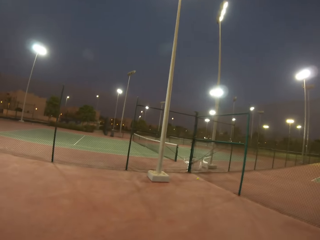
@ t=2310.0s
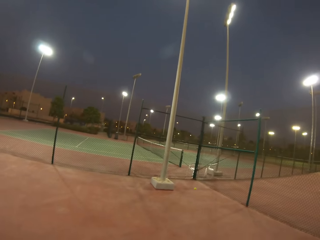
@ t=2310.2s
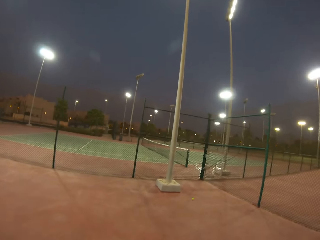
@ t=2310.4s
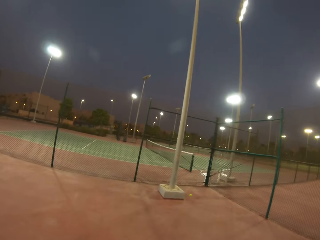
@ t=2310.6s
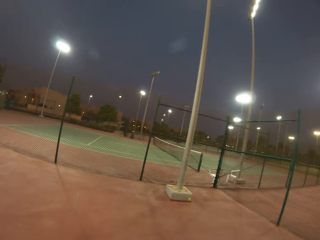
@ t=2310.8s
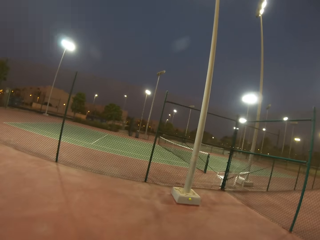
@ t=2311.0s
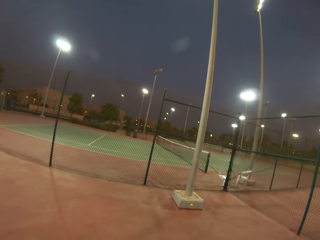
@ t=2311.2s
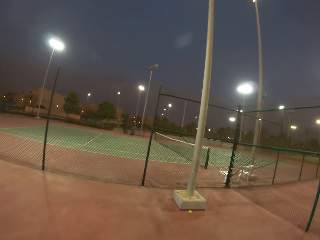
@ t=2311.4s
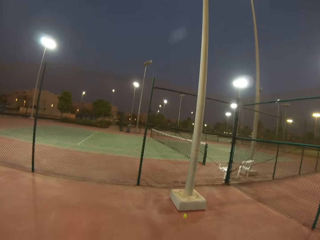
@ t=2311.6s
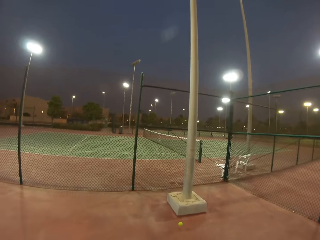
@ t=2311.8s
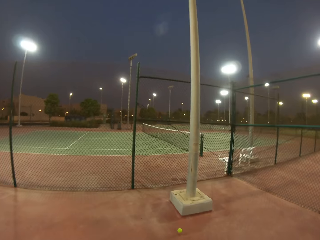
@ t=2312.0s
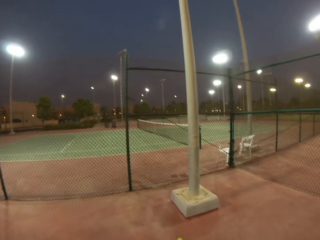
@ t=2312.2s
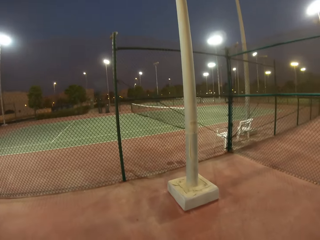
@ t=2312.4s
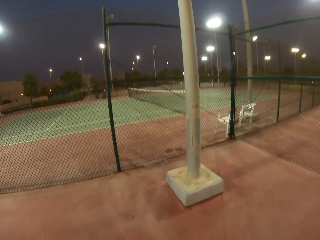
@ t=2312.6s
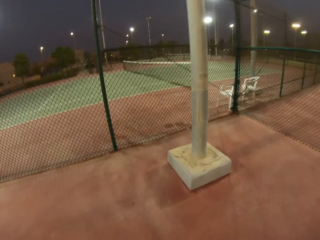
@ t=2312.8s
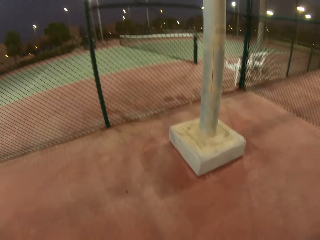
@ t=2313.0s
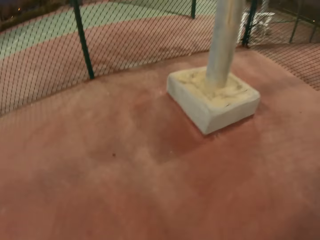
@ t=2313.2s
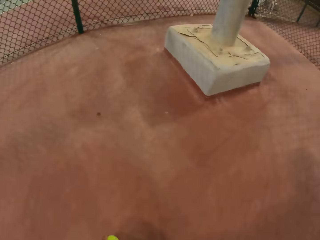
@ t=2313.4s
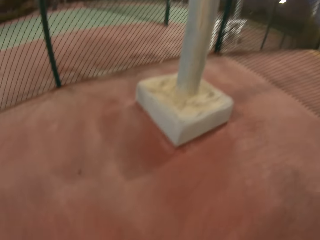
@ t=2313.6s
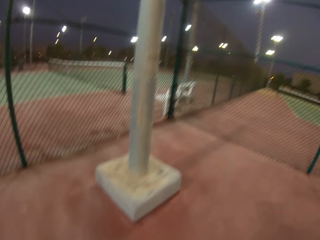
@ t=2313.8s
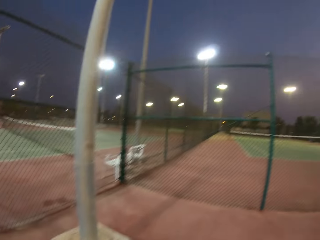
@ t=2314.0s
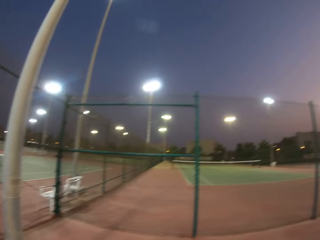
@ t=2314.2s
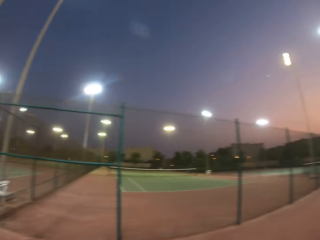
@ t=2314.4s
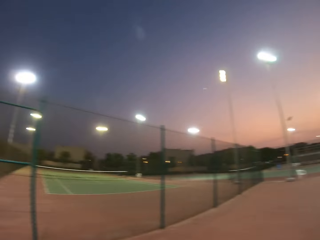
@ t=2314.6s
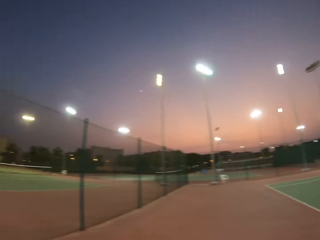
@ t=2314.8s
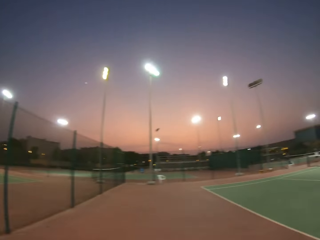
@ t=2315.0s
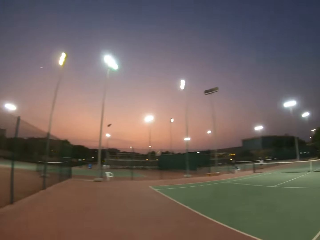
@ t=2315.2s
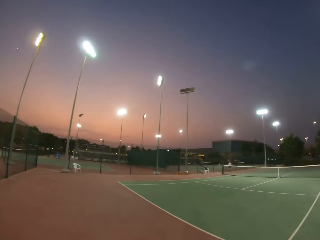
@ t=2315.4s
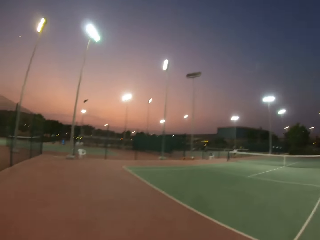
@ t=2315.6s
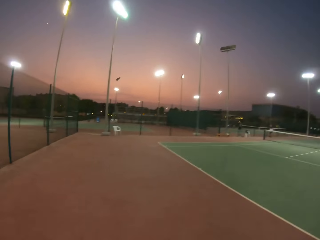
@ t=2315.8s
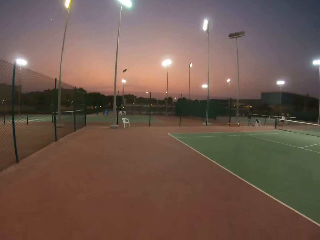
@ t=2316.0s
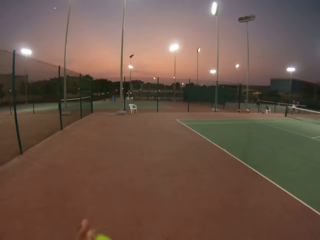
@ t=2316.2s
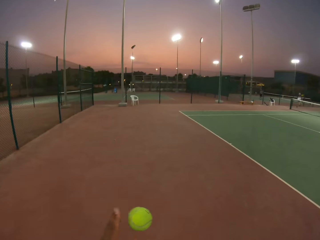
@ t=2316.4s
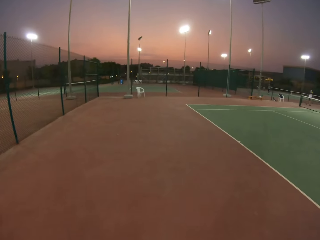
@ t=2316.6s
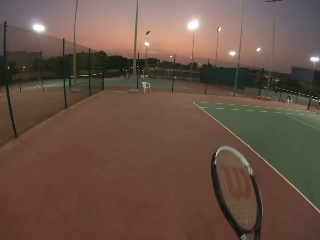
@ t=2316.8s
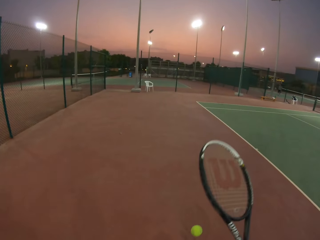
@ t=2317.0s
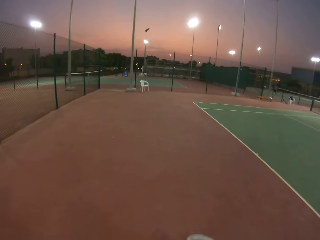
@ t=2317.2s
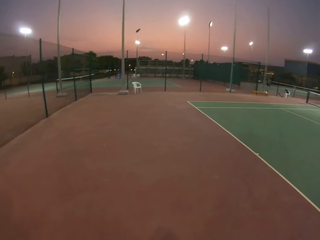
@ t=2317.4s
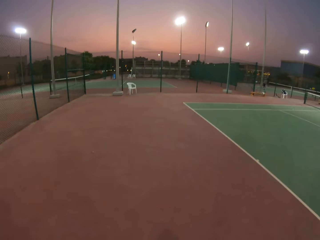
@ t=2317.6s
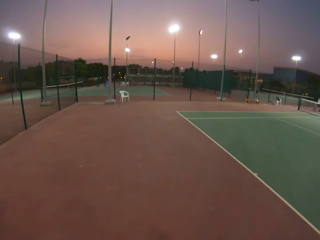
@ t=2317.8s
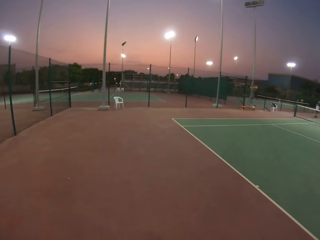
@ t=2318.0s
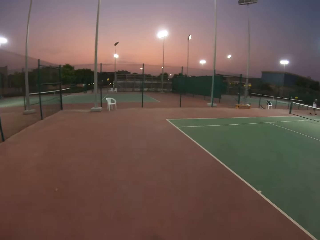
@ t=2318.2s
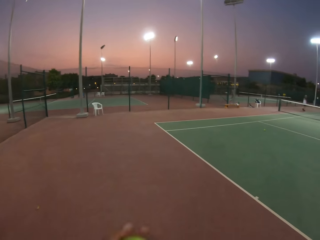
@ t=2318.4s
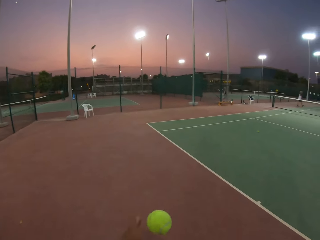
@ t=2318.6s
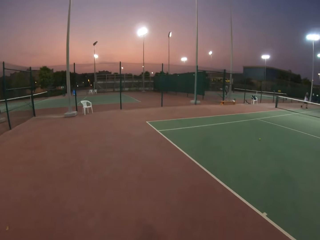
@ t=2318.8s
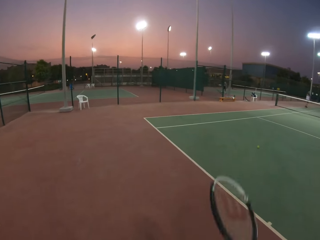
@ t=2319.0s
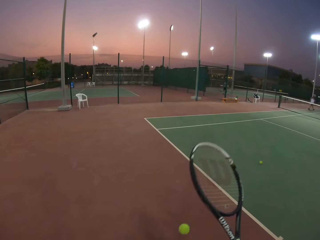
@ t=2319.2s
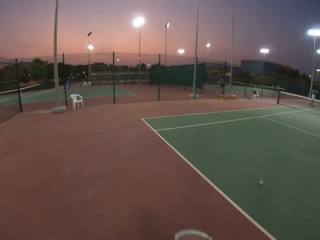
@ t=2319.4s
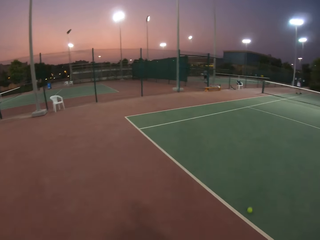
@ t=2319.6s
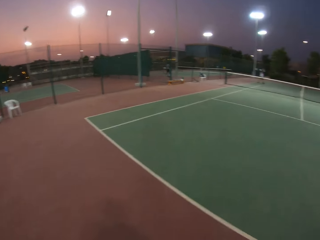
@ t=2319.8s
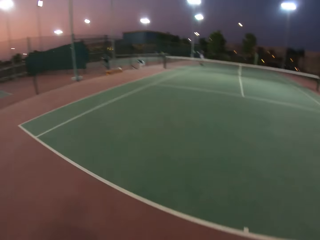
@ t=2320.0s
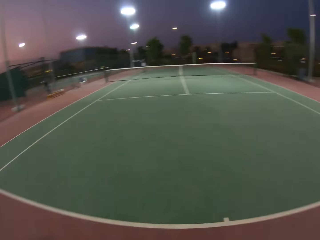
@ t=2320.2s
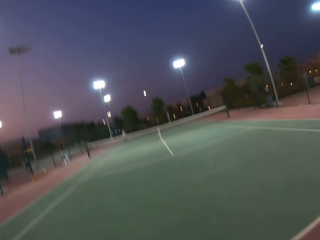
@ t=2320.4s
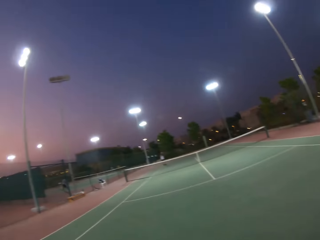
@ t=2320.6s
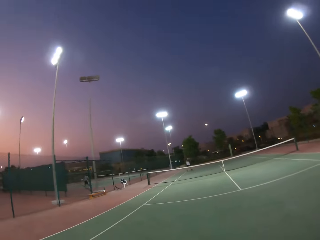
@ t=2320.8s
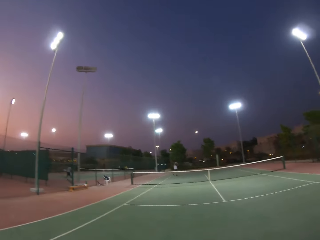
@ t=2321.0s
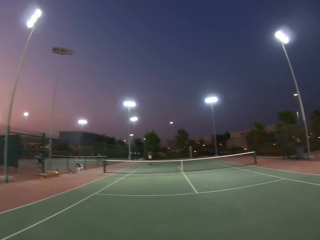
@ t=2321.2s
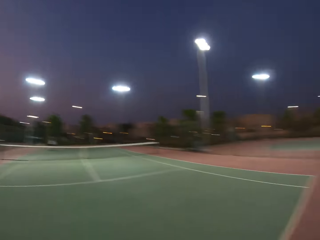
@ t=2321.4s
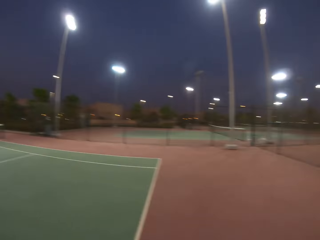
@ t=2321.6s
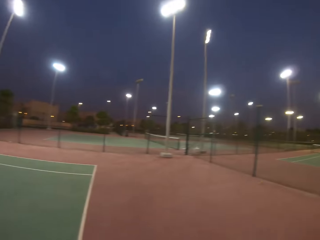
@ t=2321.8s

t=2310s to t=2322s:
The camera wearer walks towards the ball. They pick up the ball. They play the lawn tennis.

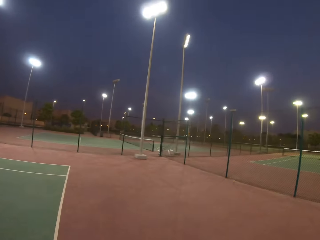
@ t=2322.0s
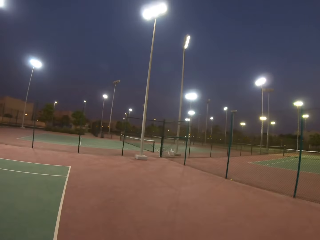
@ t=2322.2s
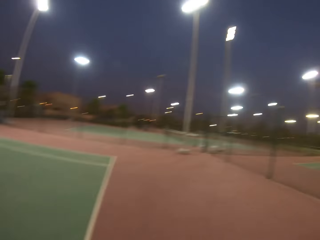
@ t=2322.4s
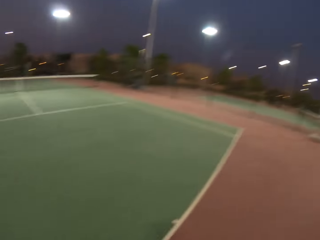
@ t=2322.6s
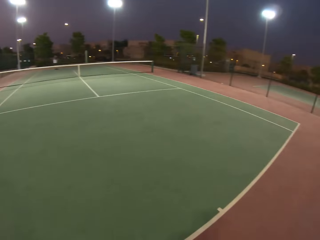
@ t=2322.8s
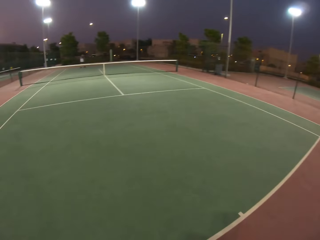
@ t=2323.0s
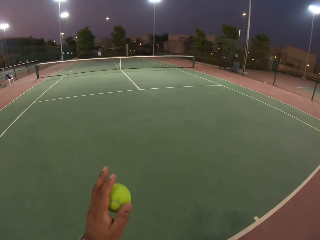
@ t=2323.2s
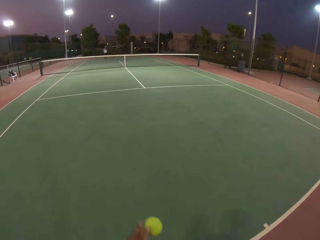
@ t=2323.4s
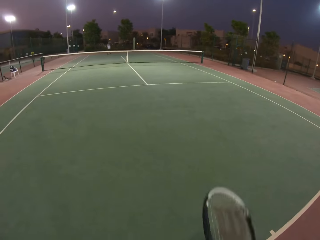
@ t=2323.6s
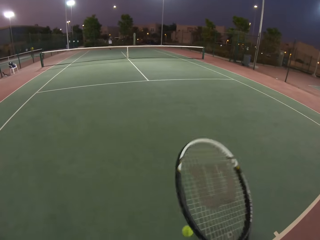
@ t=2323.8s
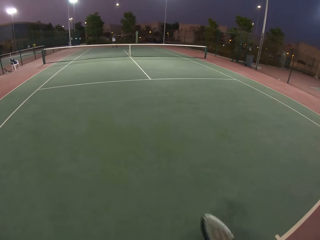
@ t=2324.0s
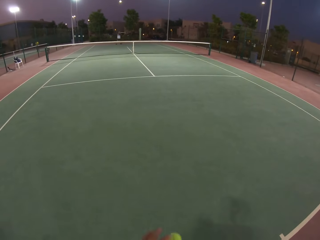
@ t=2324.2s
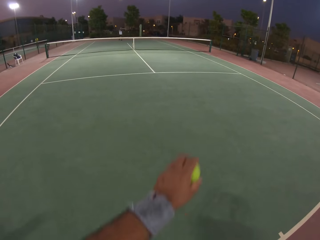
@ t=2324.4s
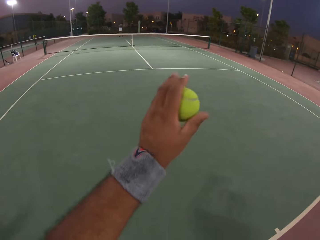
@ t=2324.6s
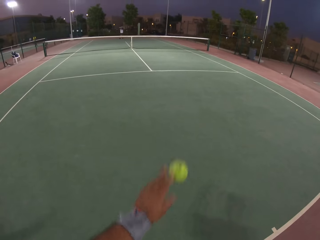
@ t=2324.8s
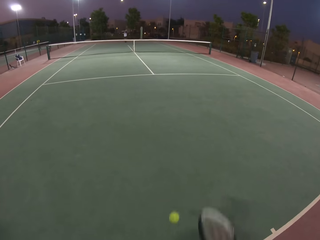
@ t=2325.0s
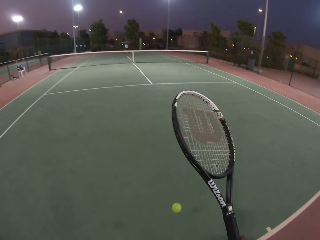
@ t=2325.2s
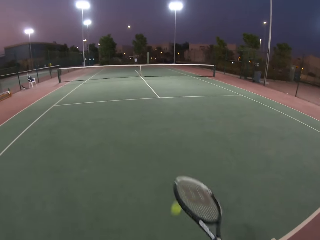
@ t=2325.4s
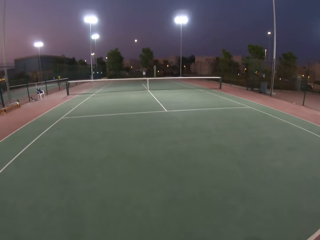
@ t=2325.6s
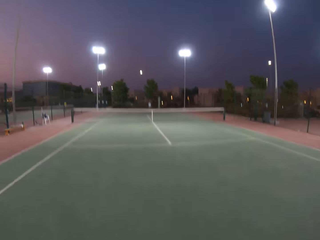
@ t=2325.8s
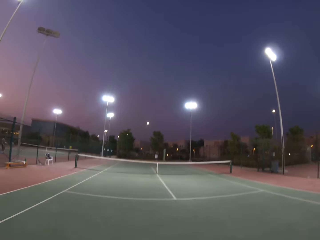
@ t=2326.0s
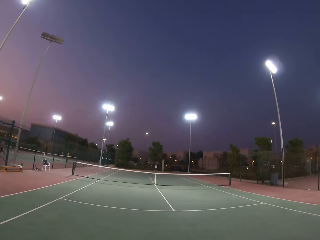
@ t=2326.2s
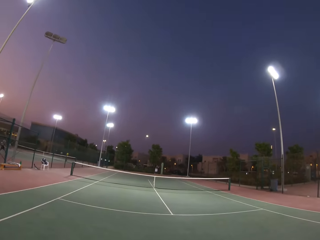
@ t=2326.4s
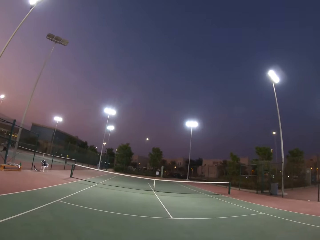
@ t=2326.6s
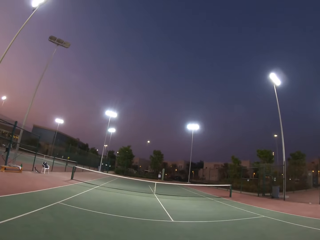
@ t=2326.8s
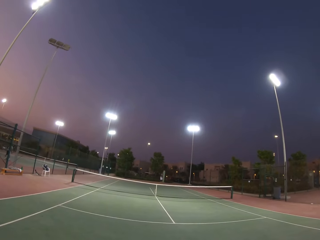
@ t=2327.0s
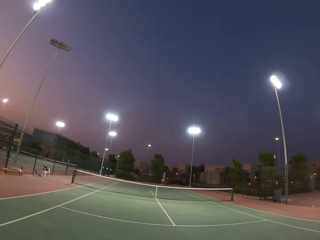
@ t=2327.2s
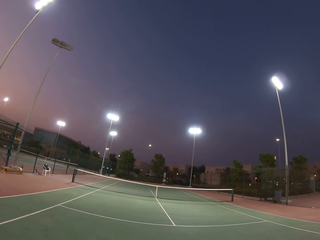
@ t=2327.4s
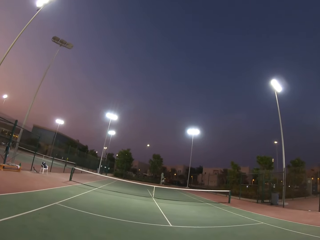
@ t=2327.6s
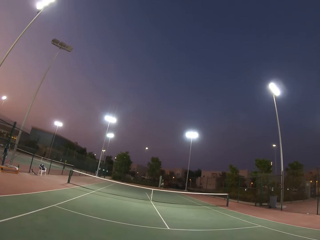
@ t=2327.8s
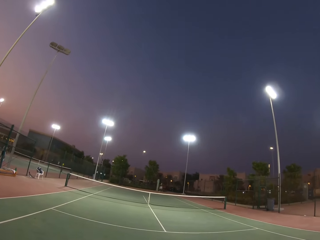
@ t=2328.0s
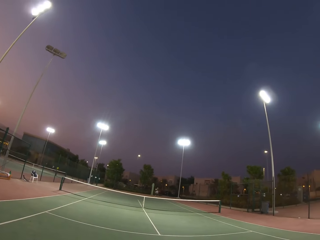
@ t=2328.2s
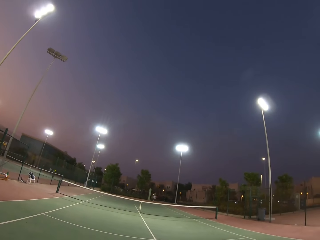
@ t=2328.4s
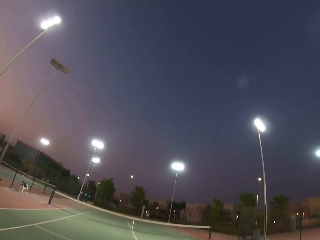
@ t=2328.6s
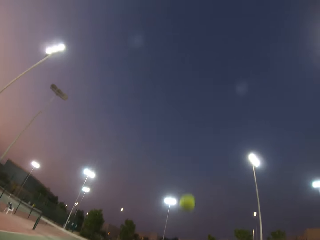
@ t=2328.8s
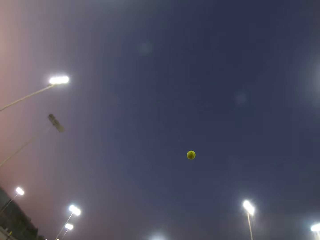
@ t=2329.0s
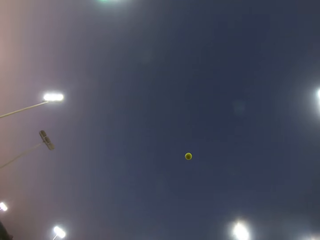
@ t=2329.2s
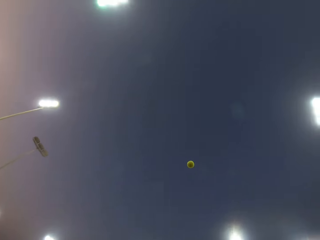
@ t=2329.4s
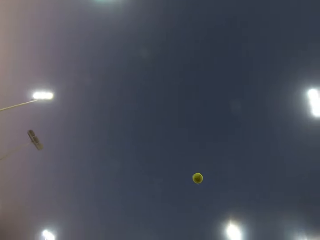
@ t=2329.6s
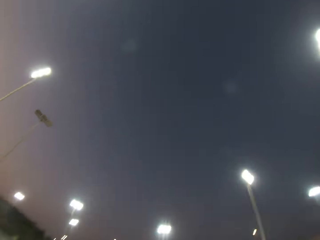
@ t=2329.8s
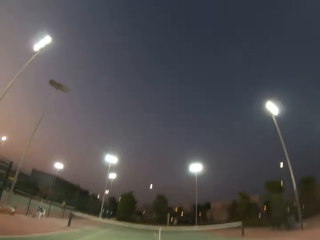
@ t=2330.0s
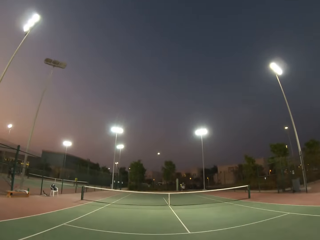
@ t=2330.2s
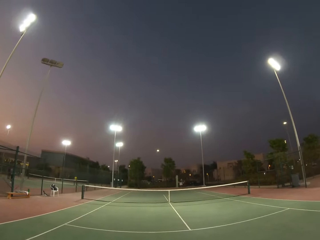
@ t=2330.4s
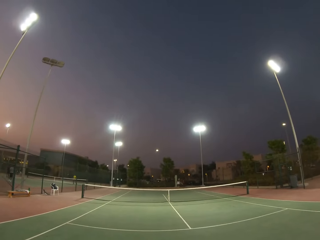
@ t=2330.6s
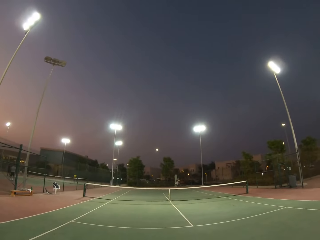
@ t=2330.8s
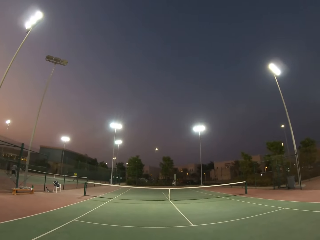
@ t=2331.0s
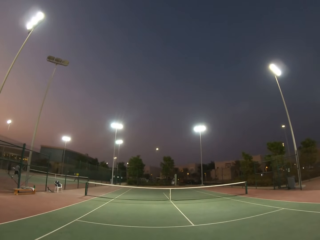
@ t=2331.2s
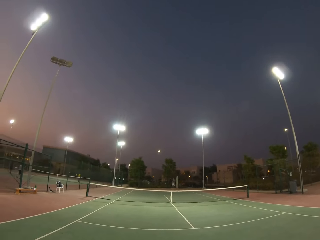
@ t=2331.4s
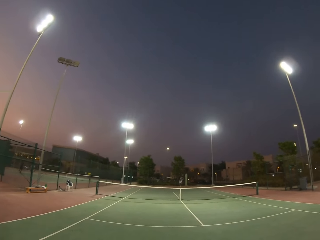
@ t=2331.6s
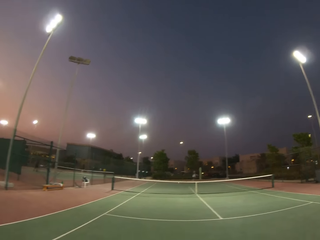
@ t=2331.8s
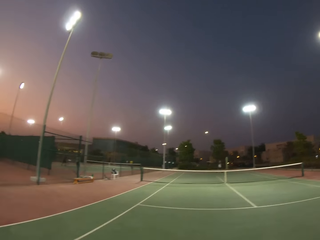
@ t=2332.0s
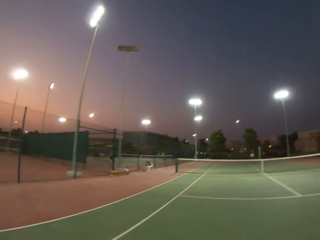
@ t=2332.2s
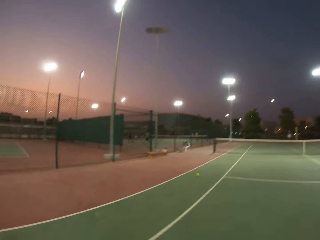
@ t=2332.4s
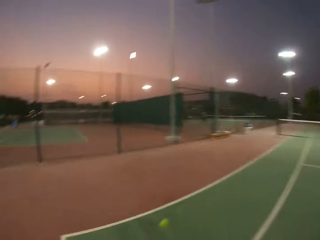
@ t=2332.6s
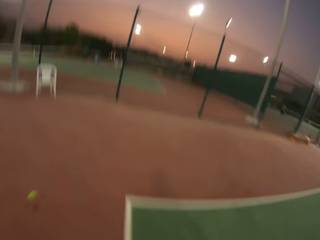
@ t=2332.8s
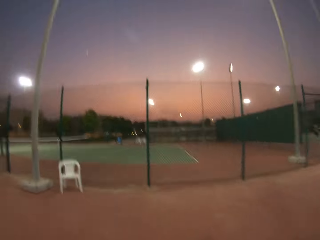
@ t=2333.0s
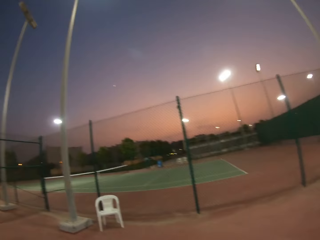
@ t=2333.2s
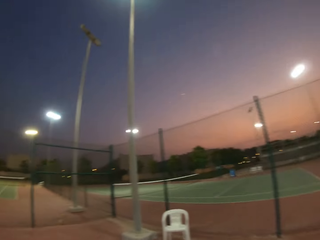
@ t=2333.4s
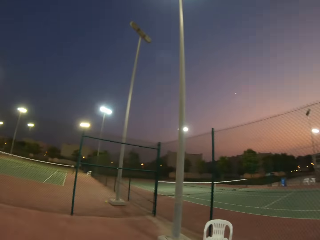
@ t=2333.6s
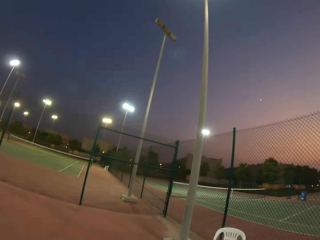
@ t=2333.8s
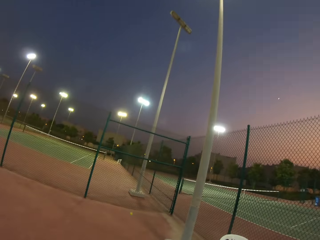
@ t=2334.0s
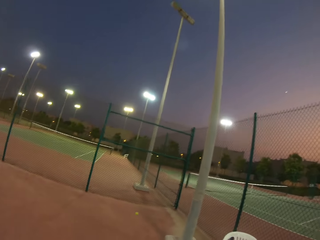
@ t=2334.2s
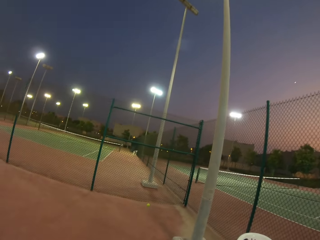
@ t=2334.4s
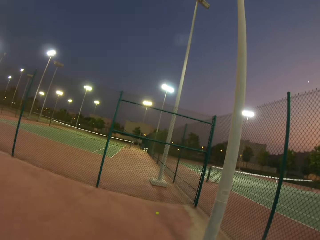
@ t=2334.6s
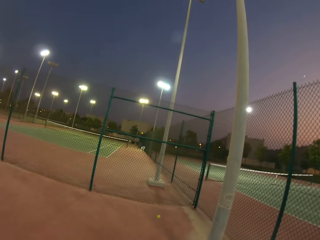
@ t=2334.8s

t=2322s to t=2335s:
The camera wearer walks around. They play tennis.
